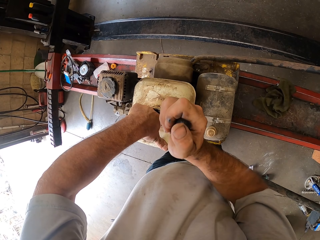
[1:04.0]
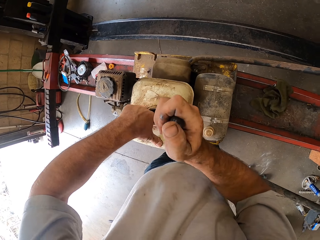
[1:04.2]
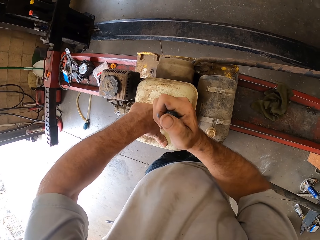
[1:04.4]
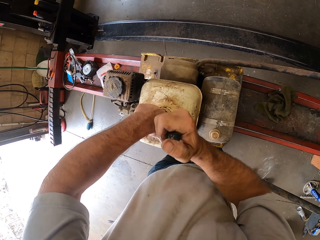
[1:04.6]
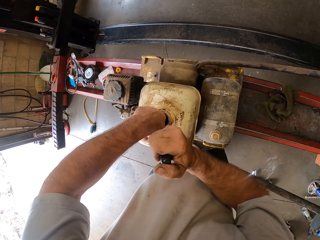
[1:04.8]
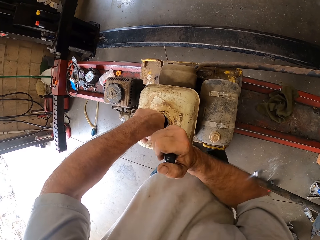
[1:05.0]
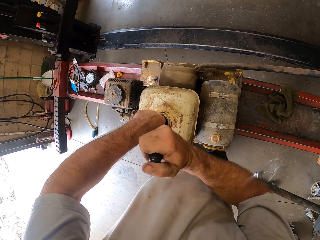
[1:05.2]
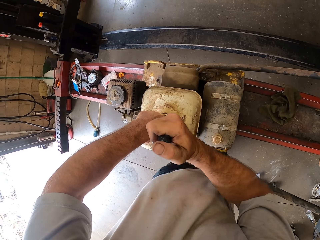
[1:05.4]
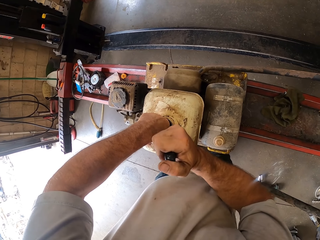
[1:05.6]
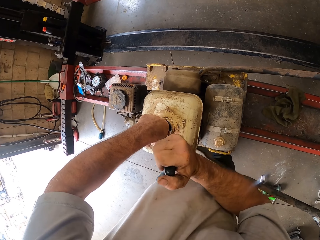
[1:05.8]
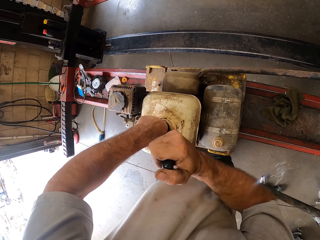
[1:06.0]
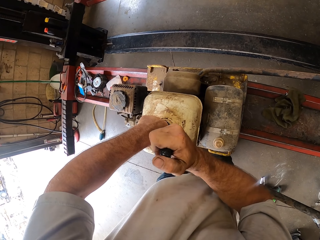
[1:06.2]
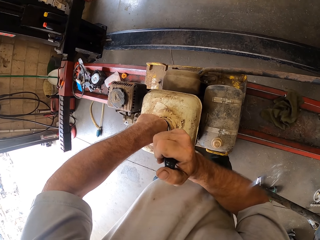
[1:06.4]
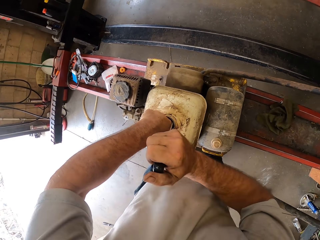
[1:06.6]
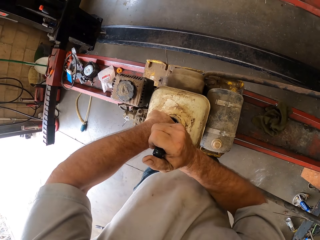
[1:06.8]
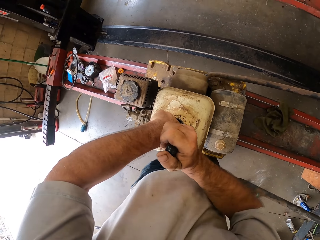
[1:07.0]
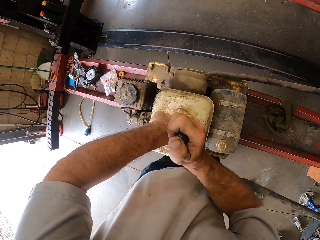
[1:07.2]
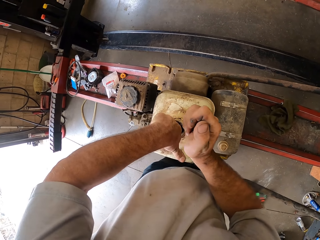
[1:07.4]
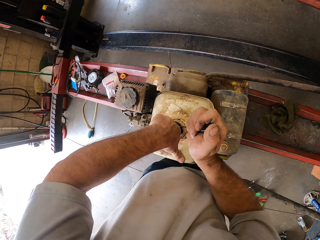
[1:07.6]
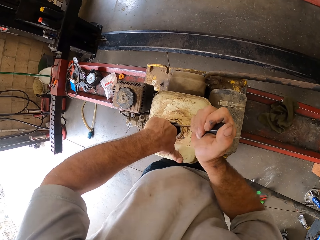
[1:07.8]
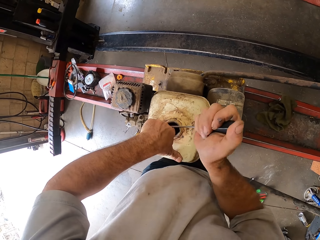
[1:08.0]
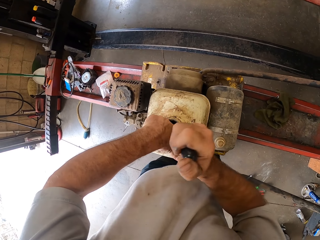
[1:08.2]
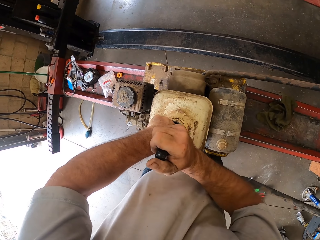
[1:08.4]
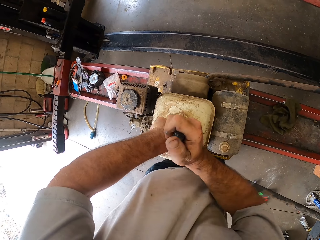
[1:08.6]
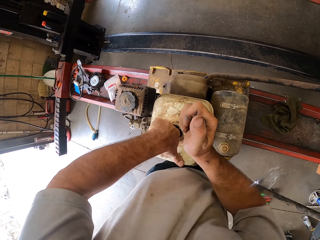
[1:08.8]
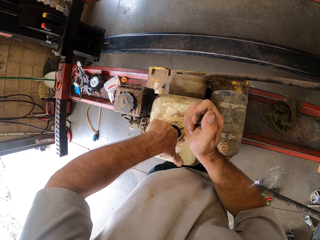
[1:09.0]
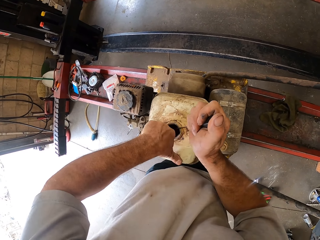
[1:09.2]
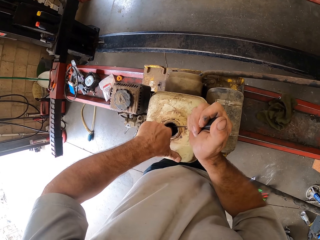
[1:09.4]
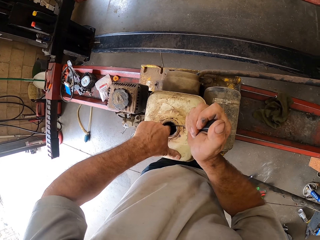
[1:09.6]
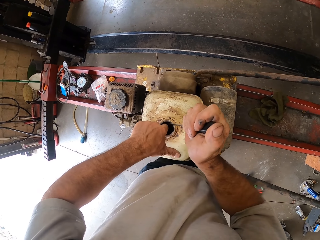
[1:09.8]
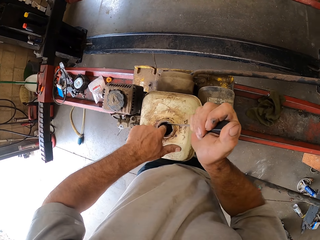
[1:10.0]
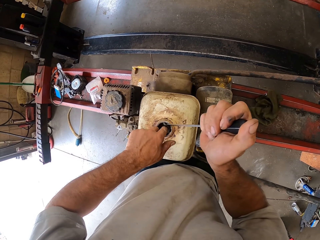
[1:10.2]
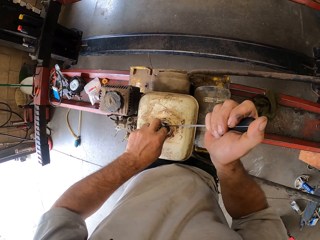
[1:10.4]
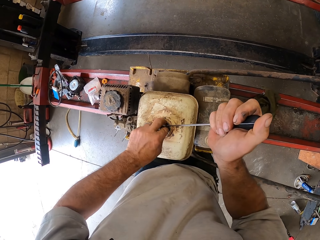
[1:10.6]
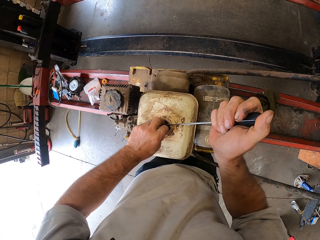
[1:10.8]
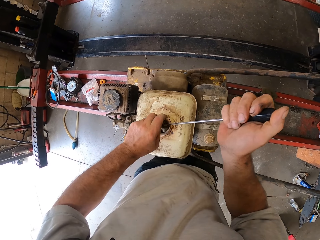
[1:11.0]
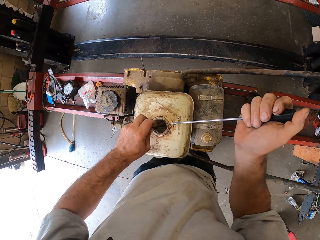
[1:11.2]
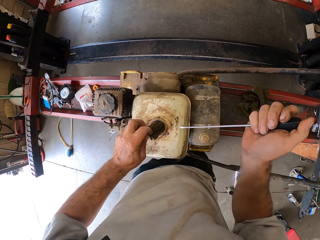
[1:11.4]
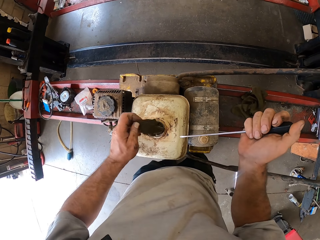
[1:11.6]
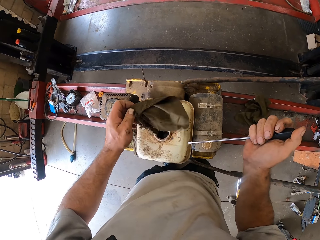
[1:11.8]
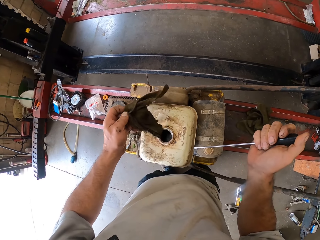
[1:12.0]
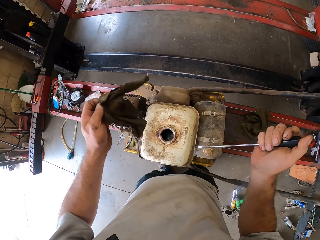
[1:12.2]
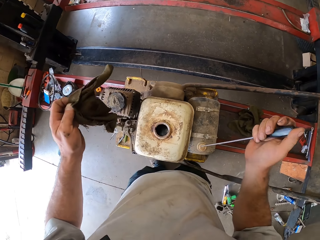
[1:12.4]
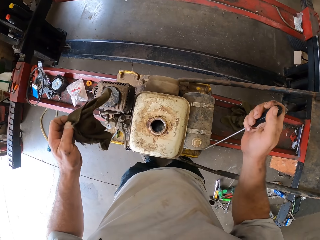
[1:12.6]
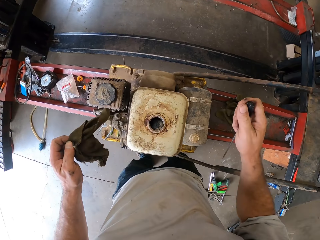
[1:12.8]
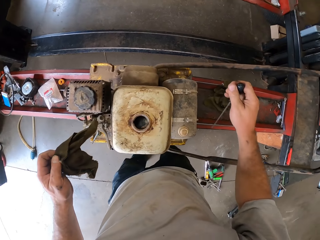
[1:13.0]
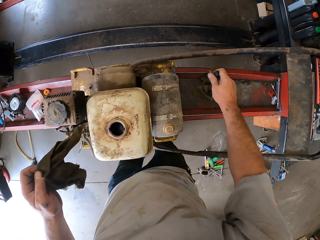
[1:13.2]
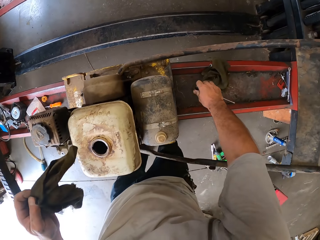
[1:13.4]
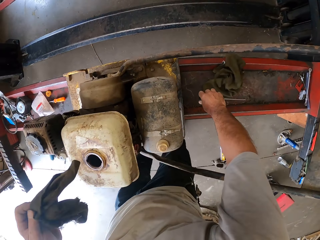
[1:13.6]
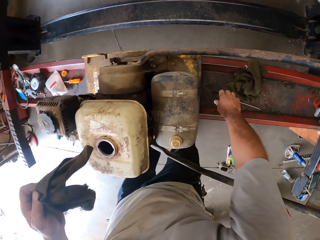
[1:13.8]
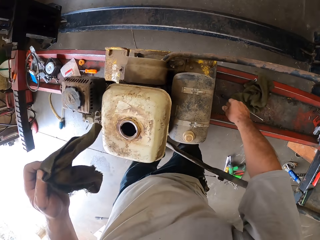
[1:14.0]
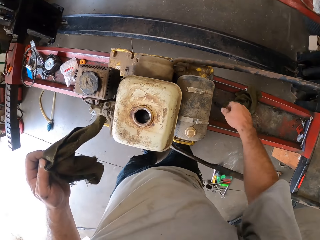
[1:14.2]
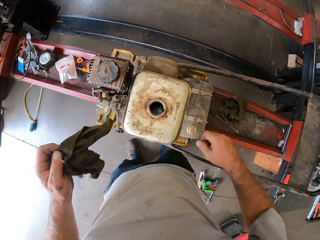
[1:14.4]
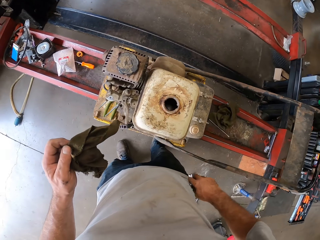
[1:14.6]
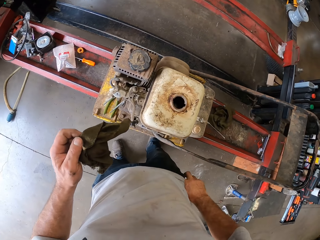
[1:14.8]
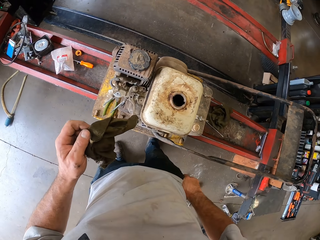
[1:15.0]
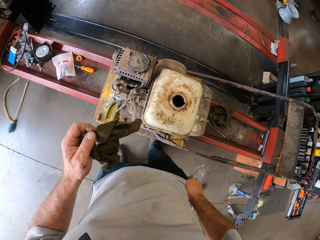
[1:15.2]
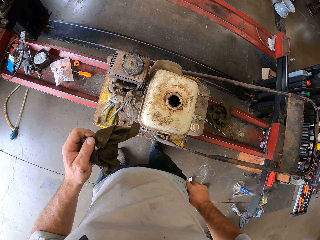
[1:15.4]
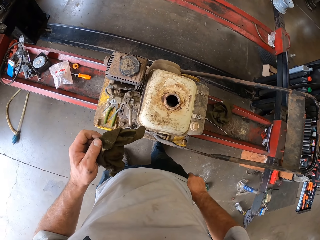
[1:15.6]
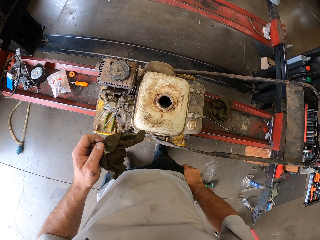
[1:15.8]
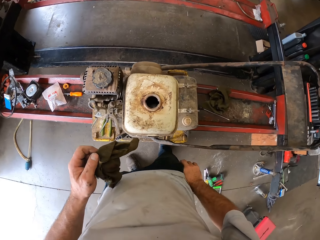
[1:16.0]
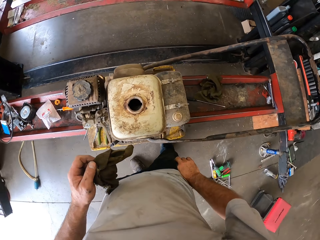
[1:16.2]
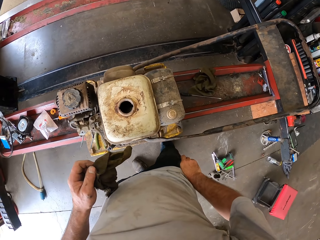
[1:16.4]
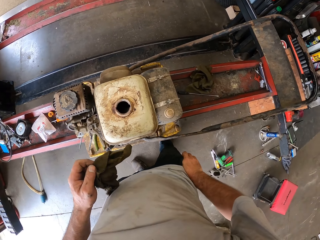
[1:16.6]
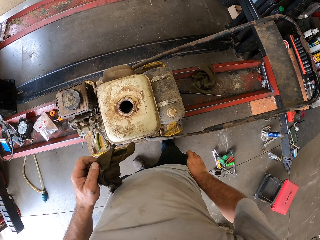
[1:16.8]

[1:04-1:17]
The camera wearer removes the screwdriver from the fuel tank. He removes the cloth from the fuel tank with his left hand. He drops the screwdriver on a rail with his right hand.

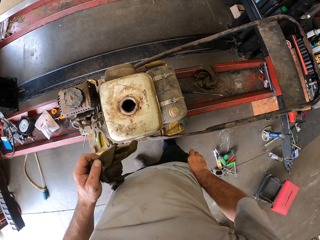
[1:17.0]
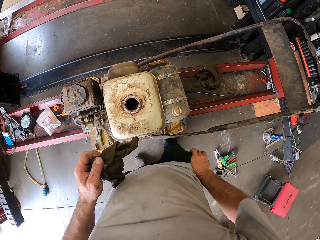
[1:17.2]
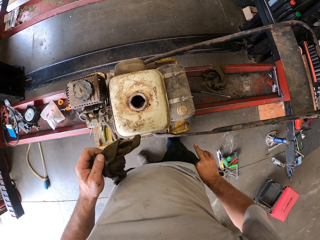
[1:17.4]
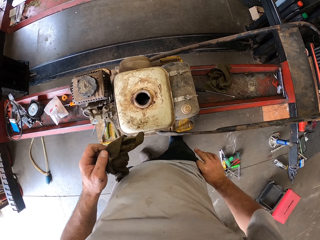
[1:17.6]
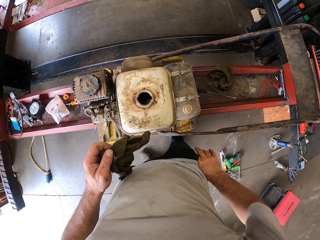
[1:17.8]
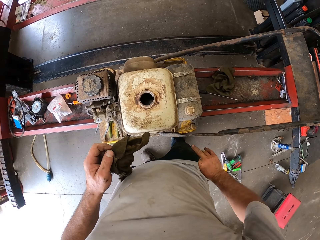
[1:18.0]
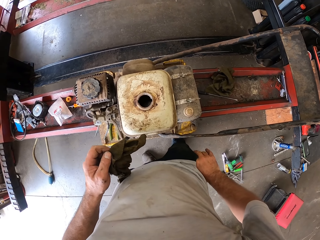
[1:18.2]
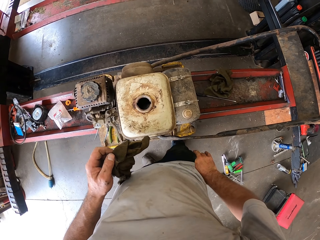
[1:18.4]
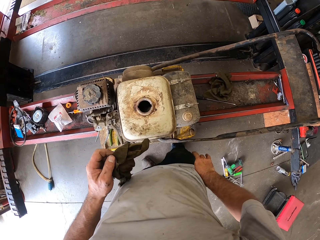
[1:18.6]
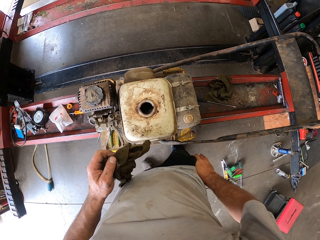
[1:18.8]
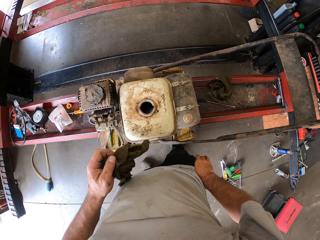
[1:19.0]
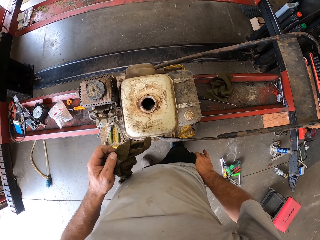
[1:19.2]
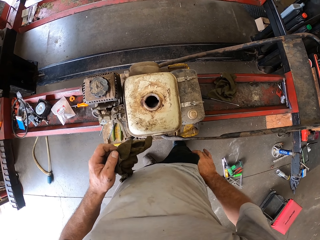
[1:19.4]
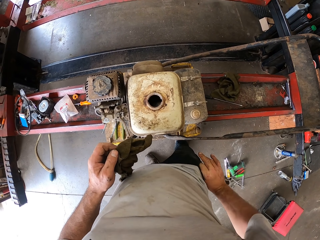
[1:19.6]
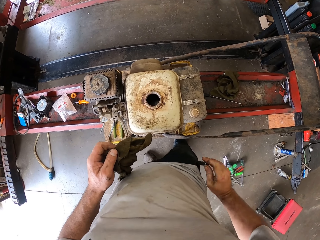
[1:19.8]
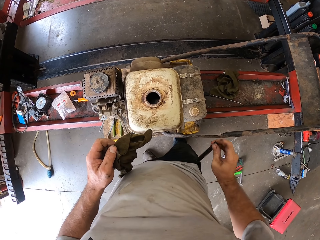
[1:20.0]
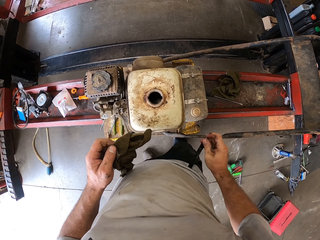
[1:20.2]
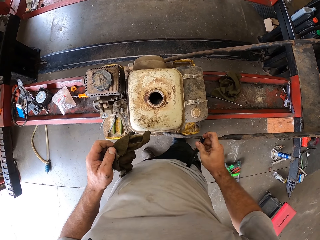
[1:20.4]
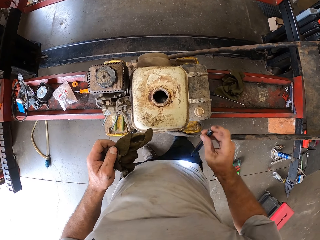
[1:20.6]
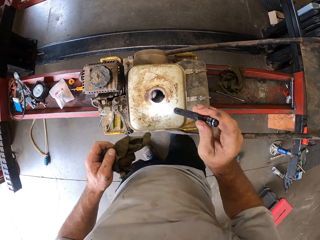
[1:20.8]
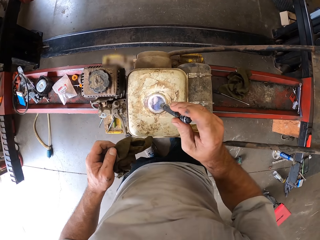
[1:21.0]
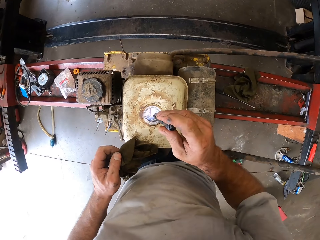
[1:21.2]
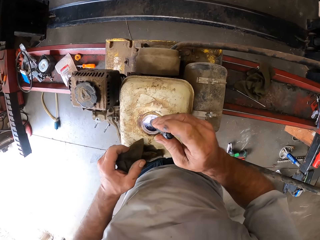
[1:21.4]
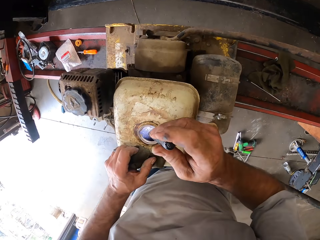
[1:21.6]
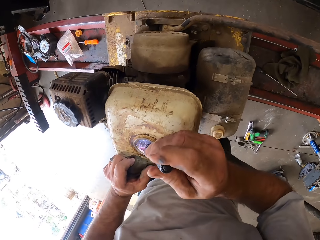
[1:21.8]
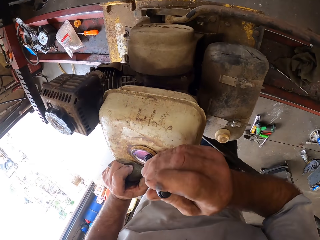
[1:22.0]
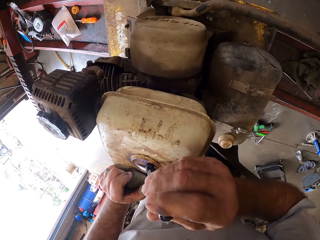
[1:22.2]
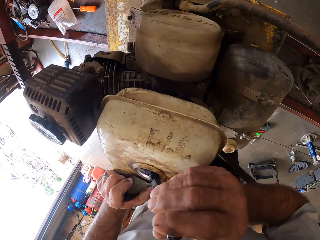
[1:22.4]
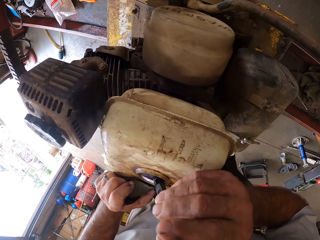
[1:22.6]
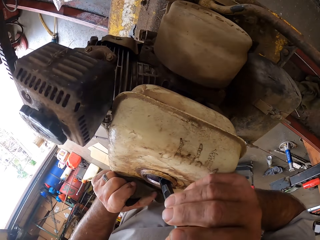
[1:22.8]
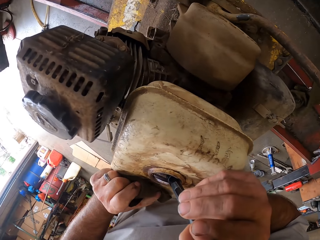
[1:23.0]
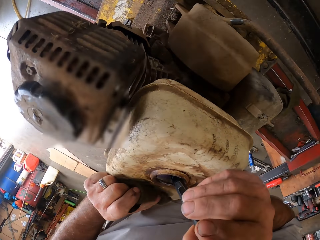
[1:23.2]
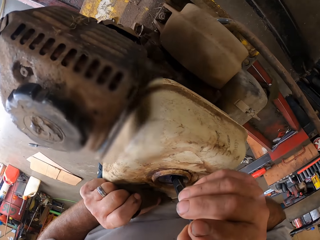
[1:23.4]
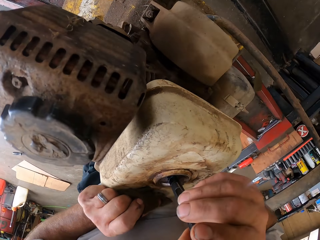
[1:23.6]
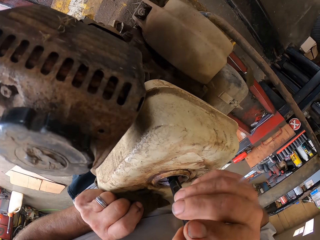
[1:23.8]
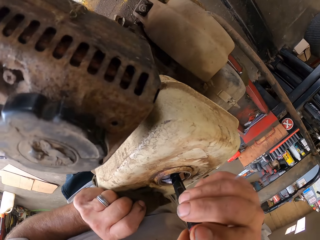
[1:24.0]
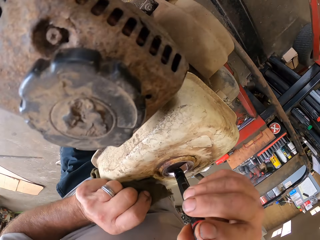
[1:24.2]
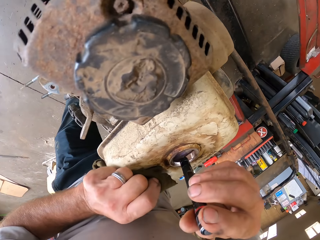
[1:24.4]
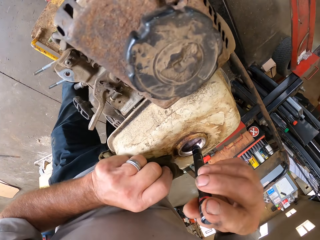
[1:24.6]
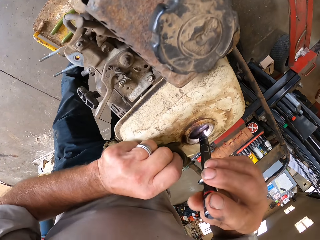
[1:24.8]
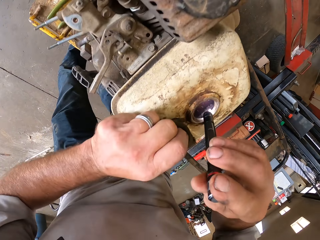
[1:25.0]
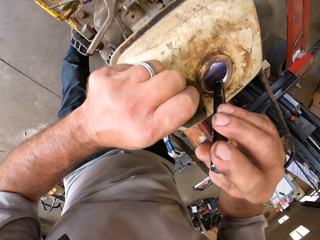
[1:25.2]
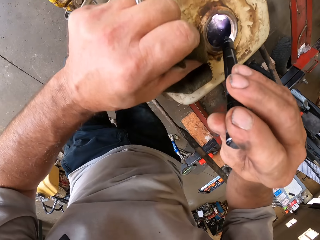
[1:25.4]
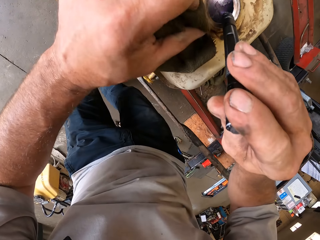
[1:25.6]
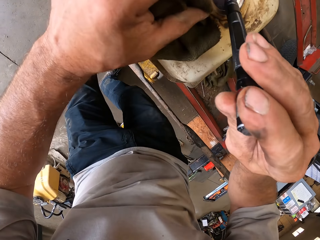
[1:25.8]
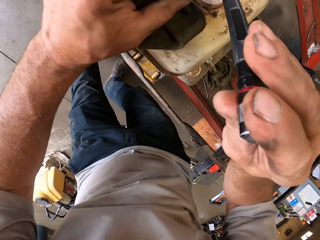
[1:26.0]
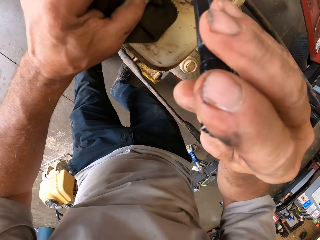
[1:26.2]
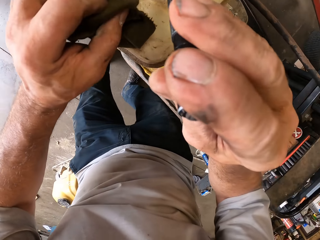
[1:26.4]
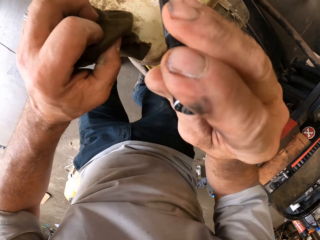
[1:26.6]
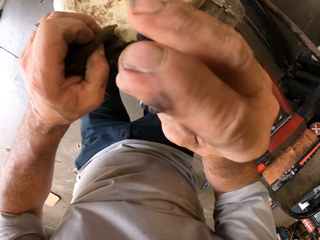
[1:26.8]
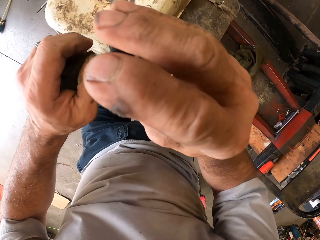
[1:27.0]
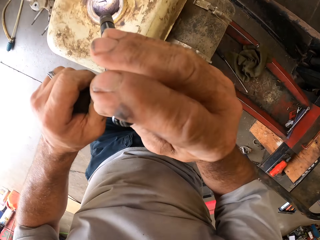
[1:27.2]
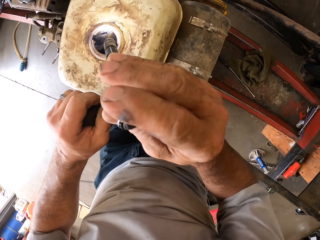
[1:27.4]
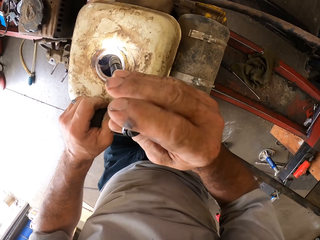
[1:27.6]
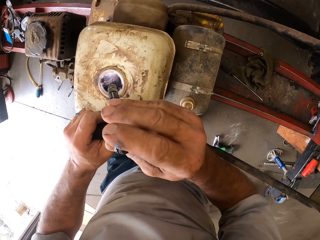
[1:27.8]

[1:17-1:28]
The camera wearer removes the torch from his pocket with his right hand. He looks into the fuel tank of the lawn mower with the torch in his right hand.
